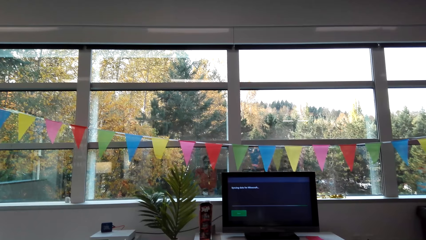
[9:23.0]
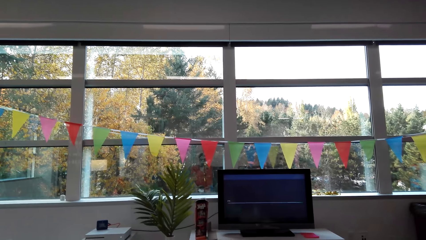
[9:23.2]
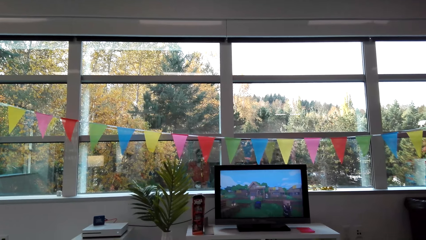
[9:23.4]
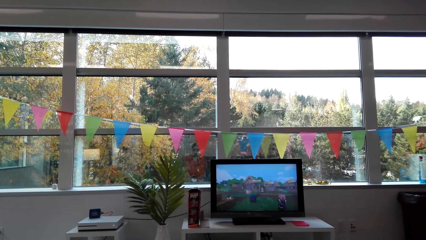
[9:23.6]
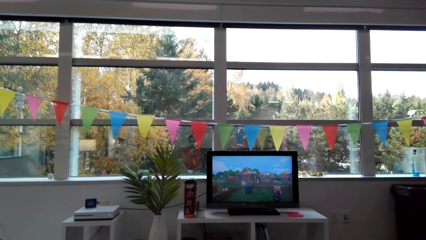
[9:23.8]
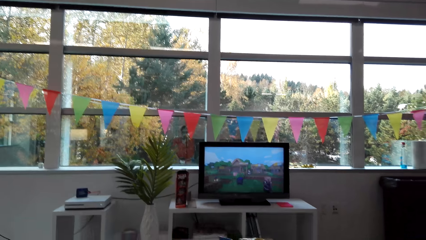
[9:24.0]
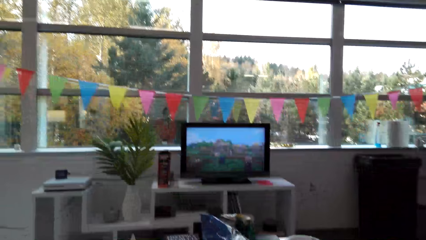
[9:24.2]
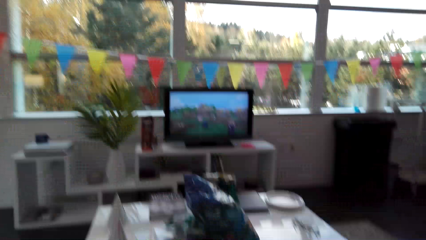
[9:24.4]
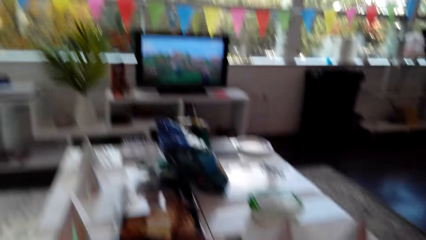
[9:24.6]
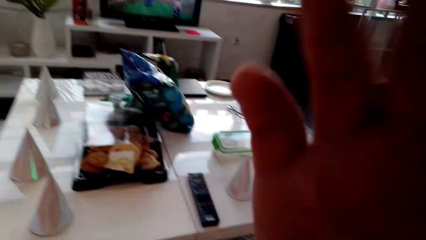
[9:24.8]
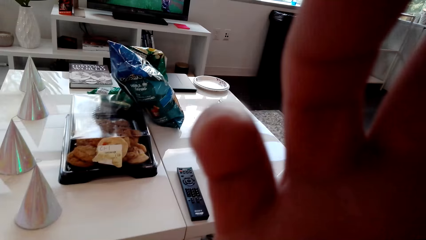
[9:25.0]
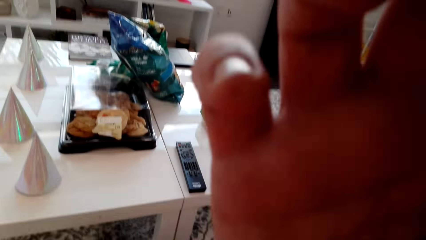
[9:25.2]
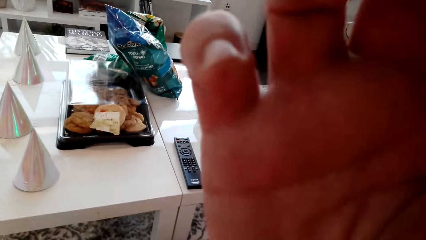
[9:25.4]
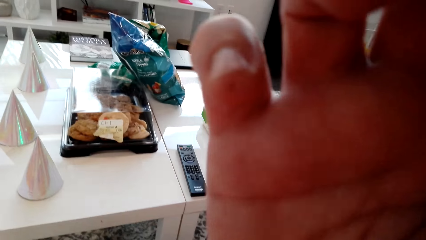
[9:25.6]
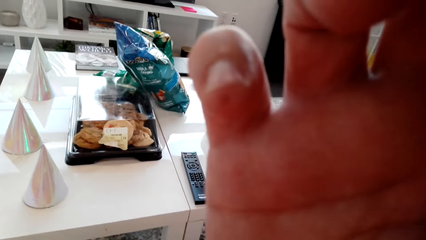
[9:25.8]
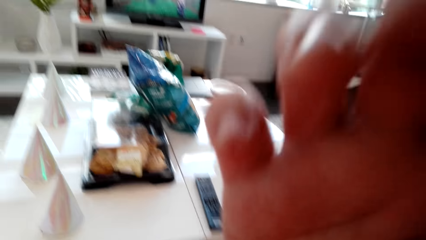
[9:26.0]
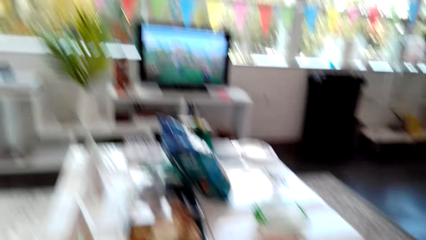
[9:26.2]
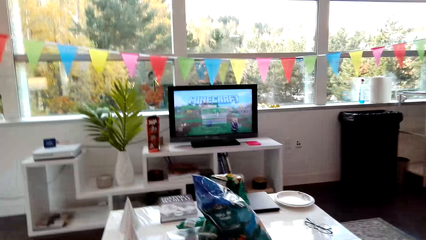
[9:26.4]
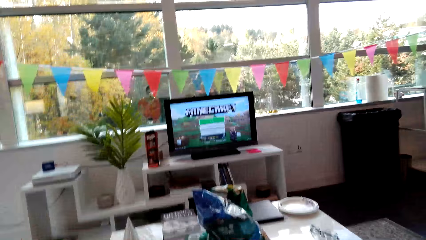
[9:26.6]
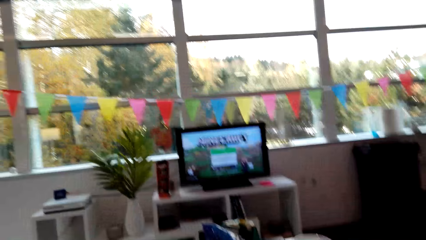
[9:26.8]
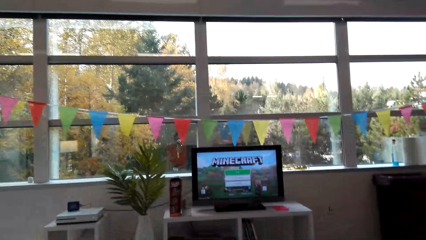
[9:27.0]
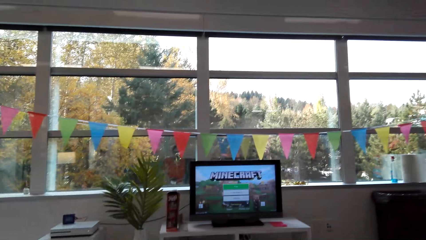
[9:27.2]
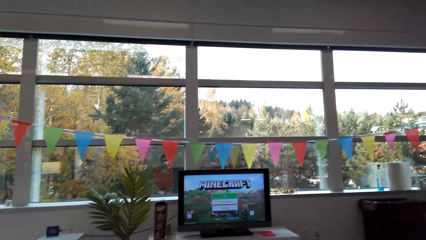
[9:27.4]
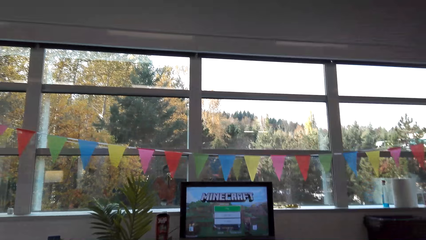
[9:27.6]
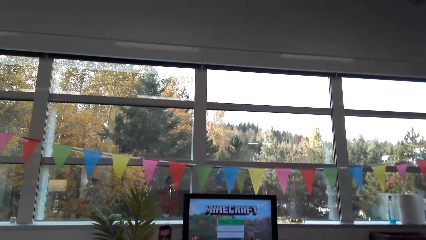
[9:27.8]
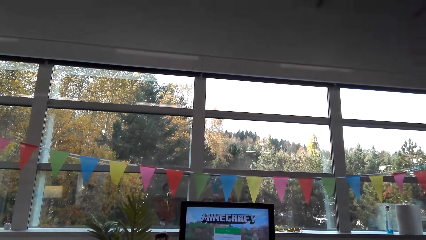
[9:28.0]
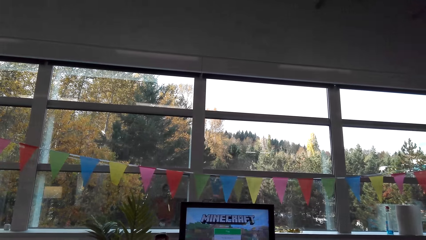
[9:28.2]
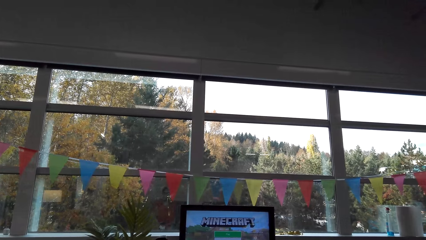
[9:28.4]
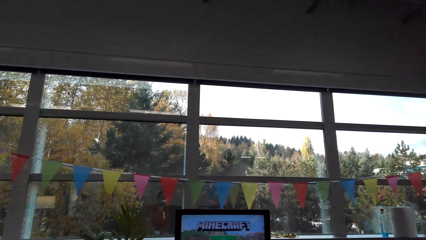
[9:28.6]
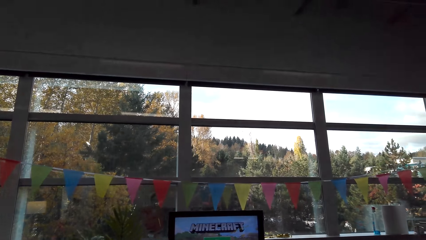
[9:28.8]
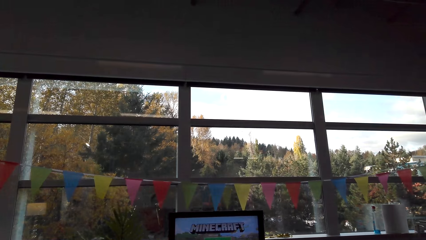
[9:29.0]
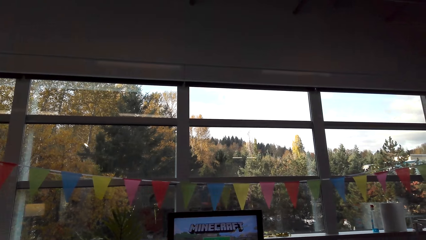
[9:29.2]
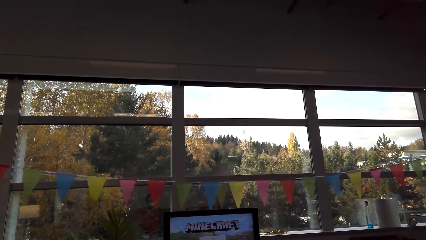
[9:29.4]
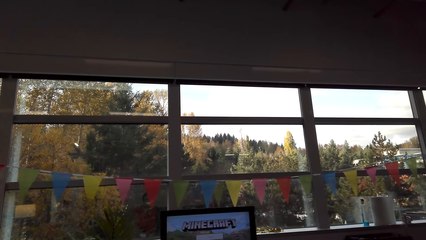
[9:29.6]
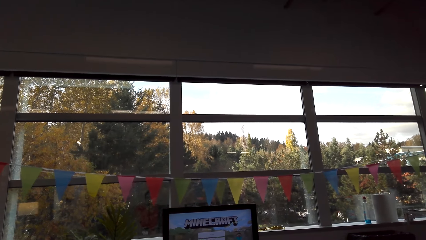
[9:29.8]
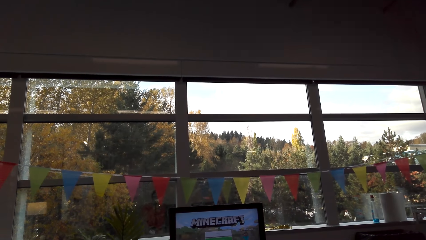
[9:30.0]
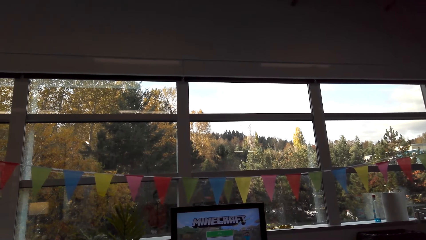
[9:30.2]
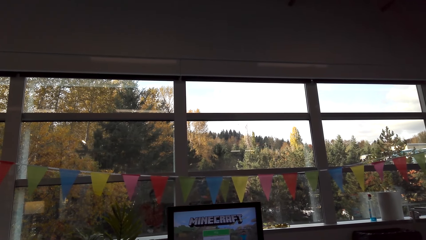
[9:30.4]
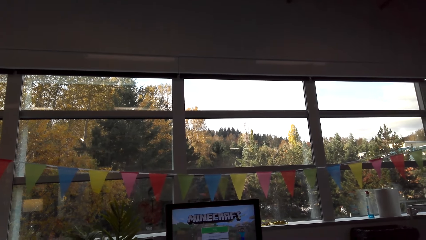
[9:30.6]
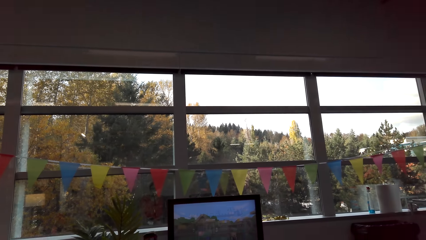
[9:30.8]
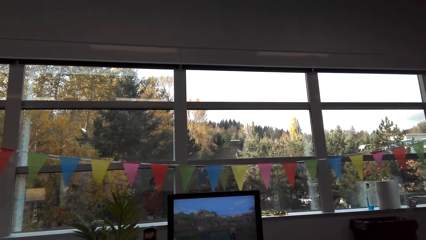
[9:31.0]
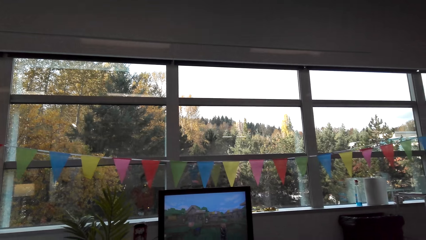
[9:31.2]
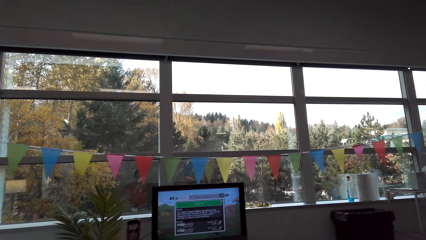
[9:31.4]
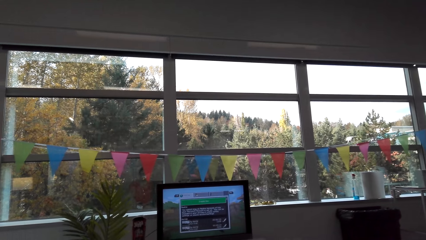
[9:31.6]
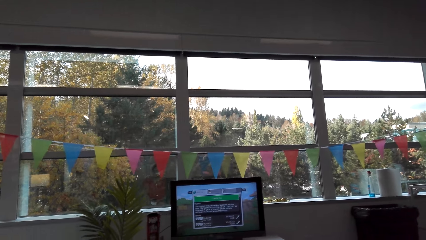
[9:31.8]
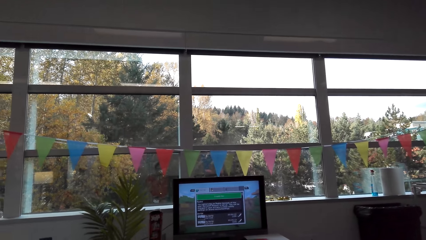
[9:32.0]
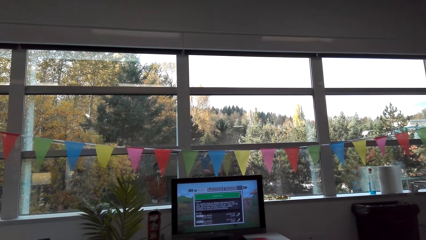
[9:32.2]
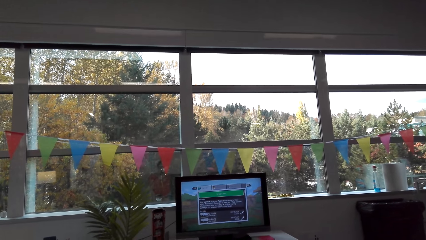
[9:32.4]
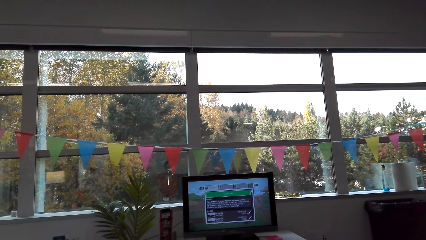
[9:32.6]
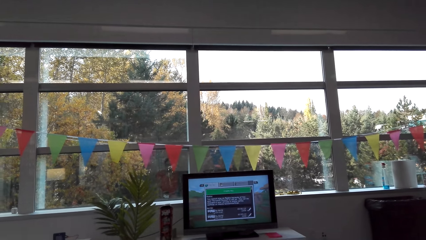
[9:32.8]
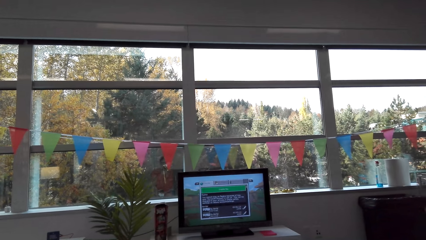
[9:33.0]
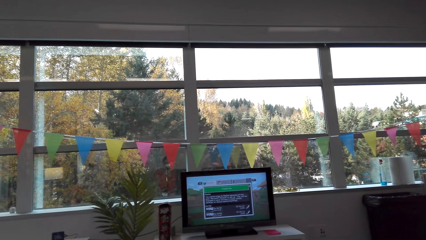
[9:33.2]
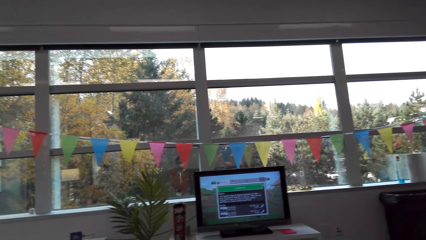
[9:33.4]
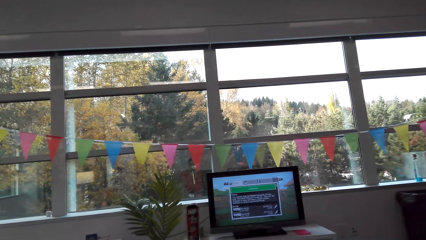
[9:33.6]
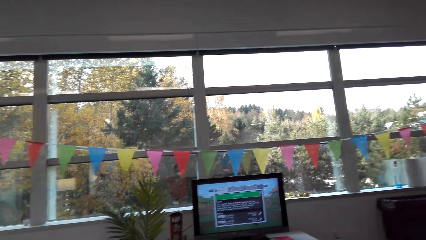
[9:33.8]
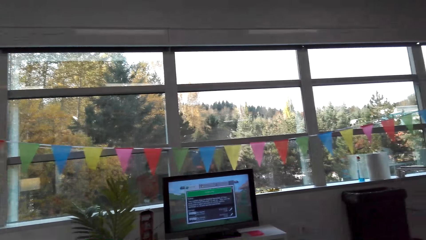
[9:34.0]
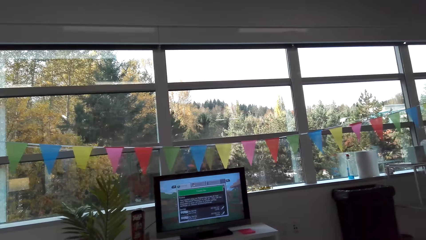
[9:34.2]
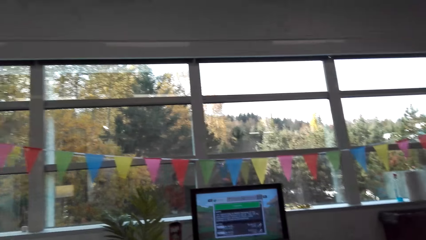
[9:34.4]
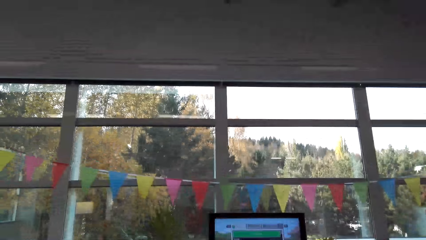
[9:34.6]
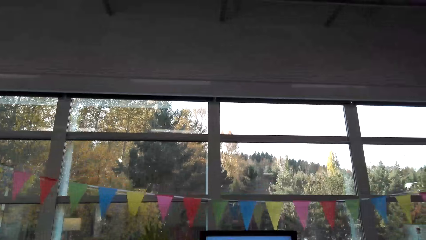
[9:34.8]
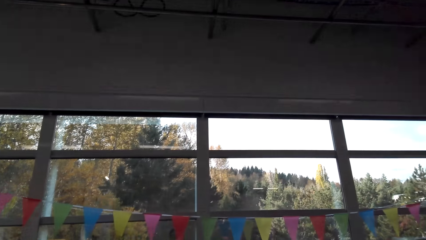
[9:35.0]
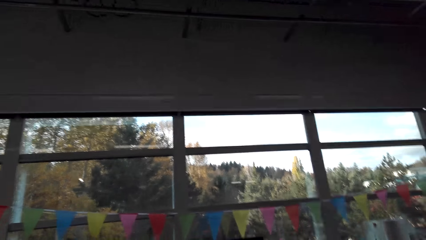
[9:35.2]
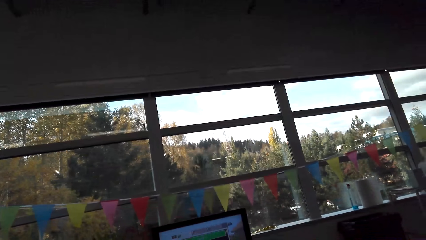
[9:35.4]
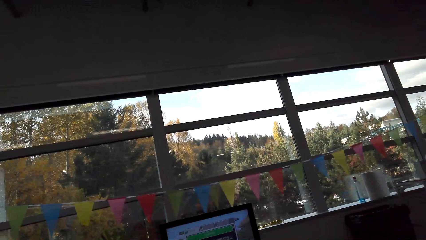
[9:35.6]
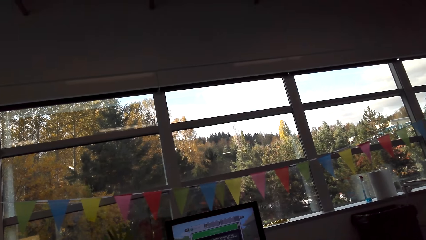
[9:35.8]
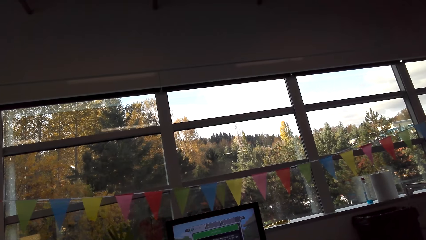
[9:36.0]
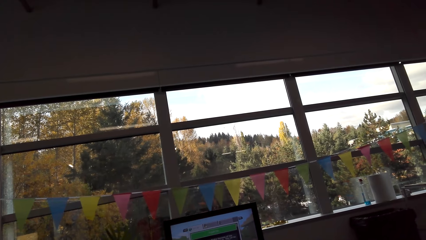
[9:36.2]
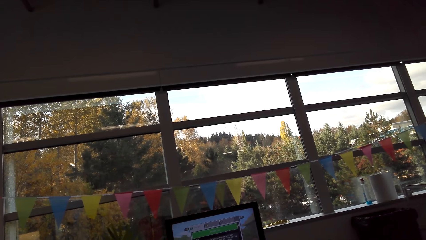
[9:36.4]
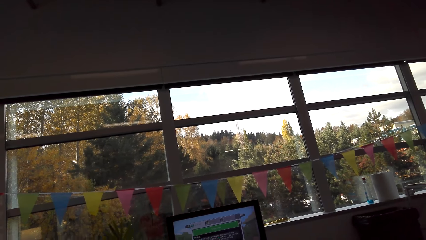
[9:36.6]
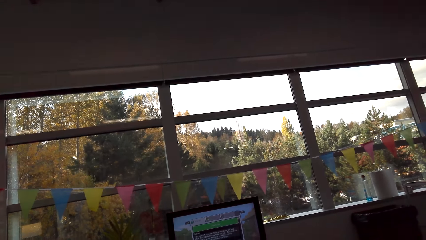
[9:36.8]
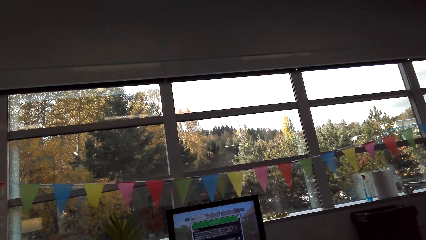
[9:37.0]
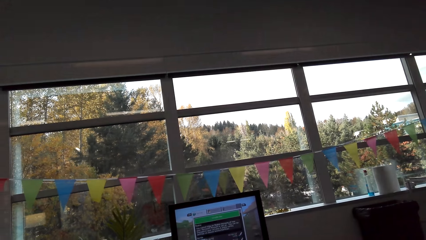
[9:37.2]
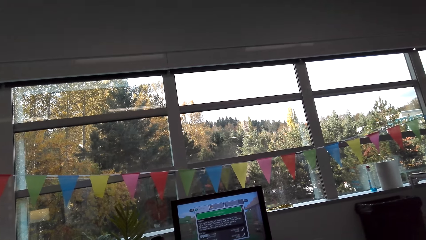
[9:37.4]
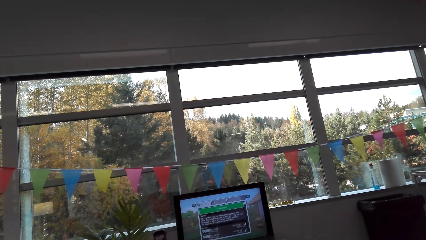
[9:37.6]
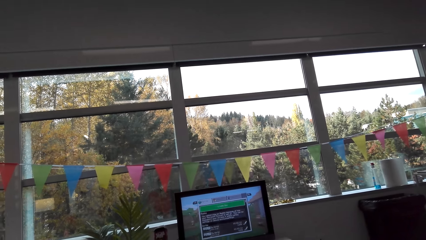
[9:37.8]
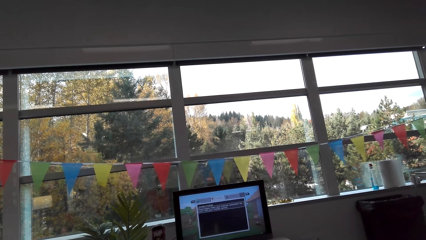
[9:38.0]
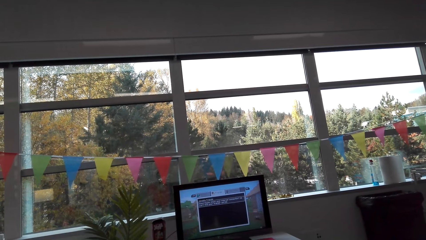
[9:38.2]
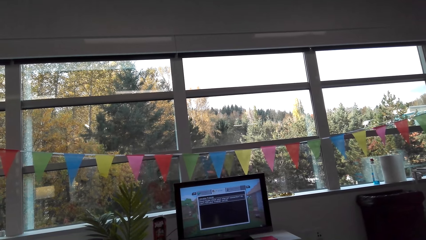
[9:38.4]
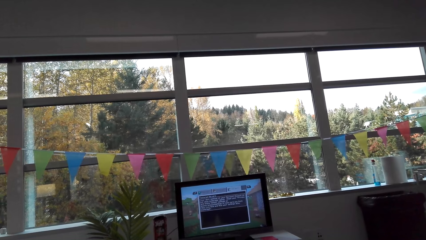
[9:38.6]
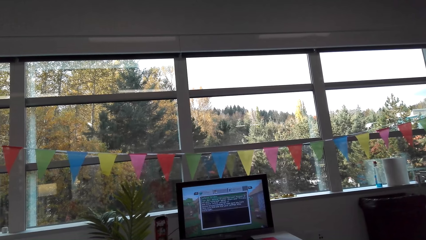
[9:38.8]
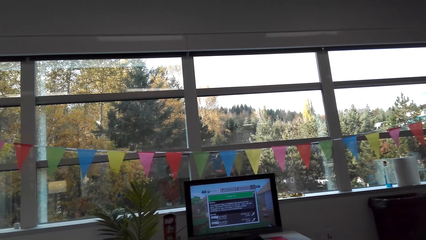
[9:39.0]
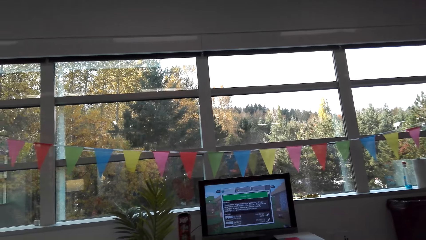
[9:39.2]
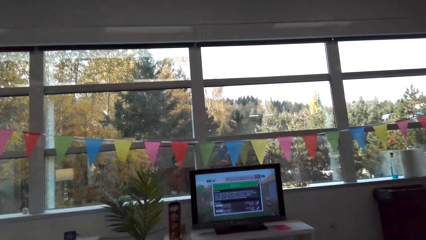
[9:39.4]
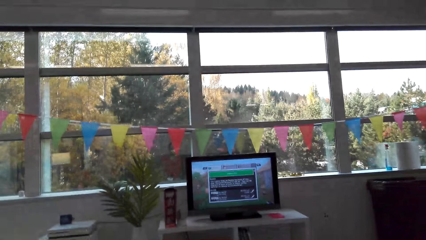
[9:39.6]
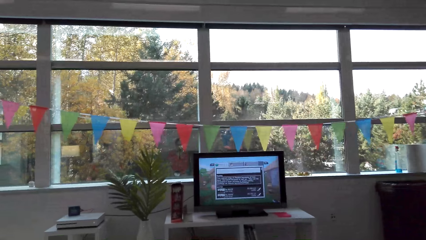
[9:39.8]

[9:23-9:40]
The camera wearer fixes the camera. They play the video game. They set the game.
